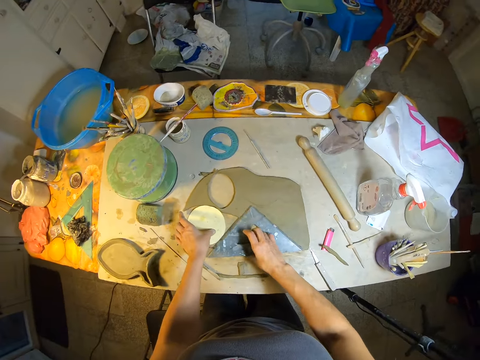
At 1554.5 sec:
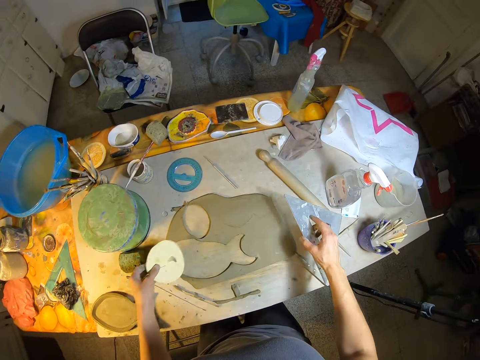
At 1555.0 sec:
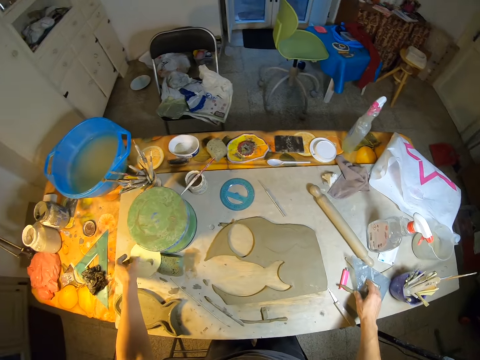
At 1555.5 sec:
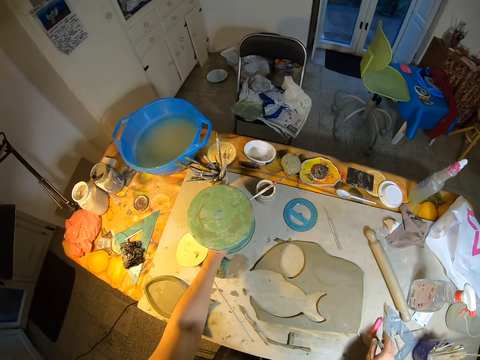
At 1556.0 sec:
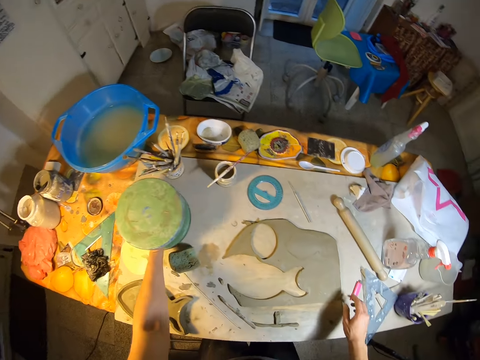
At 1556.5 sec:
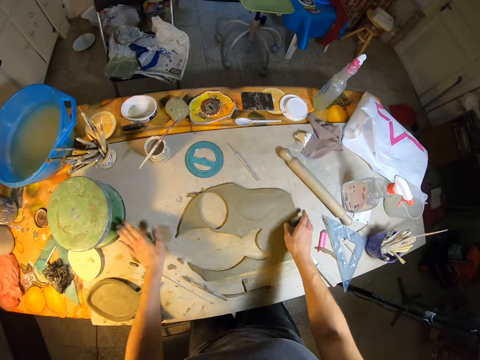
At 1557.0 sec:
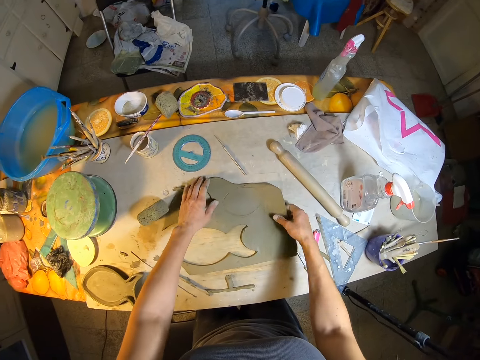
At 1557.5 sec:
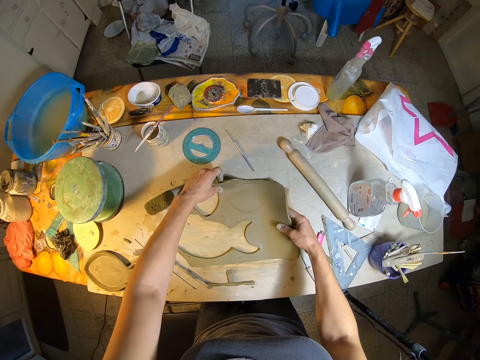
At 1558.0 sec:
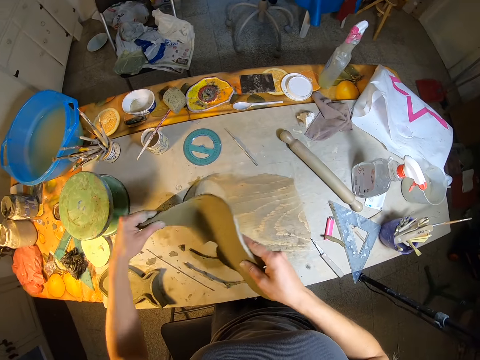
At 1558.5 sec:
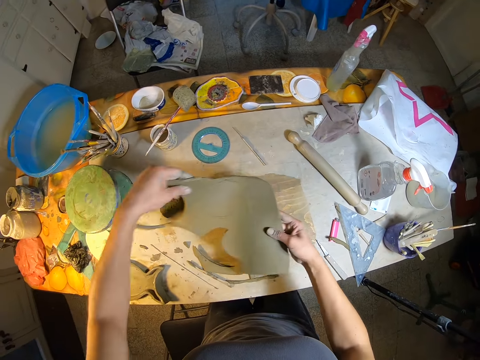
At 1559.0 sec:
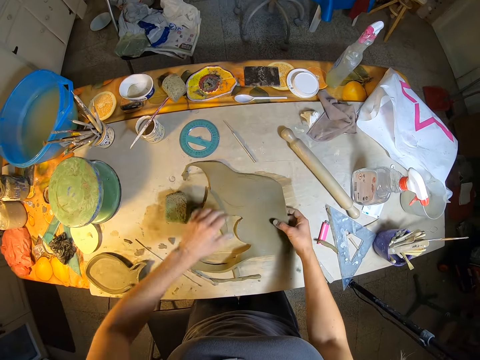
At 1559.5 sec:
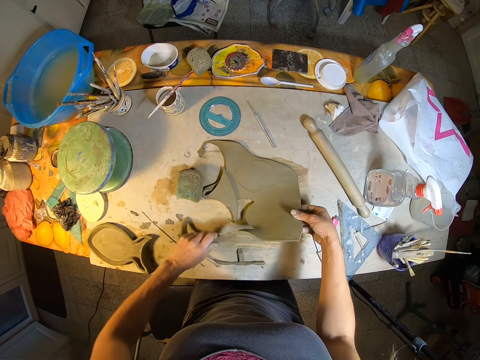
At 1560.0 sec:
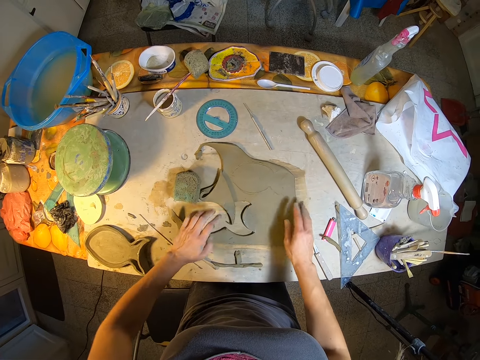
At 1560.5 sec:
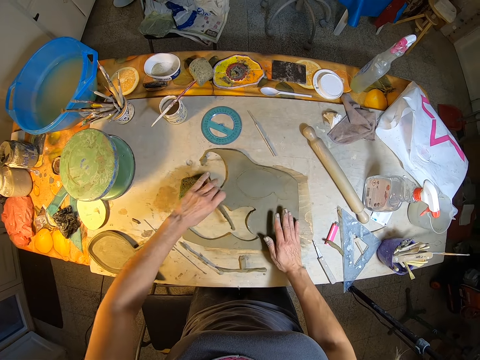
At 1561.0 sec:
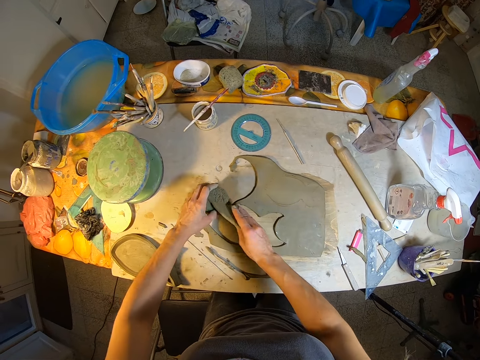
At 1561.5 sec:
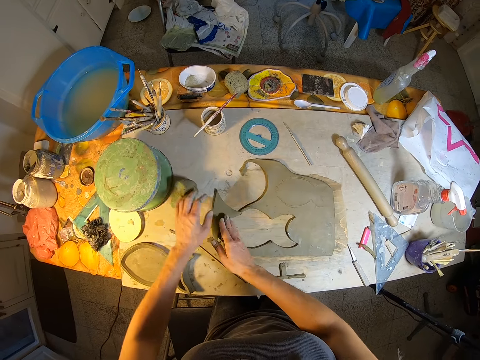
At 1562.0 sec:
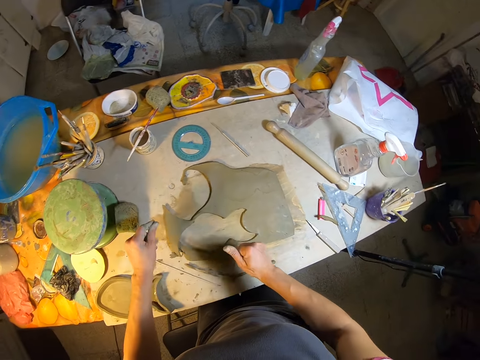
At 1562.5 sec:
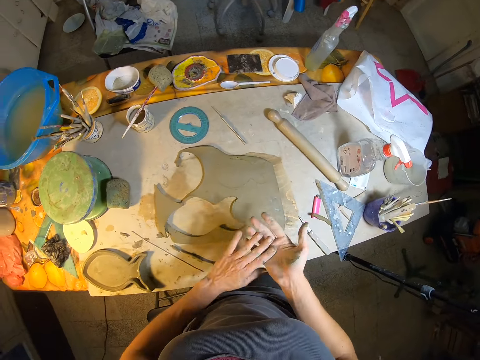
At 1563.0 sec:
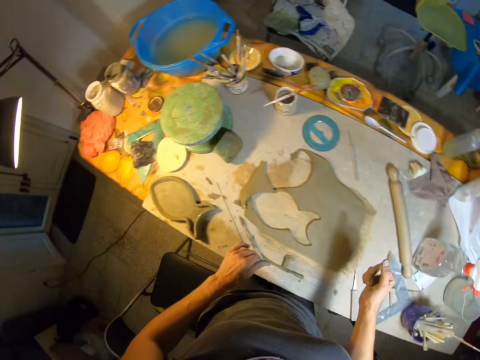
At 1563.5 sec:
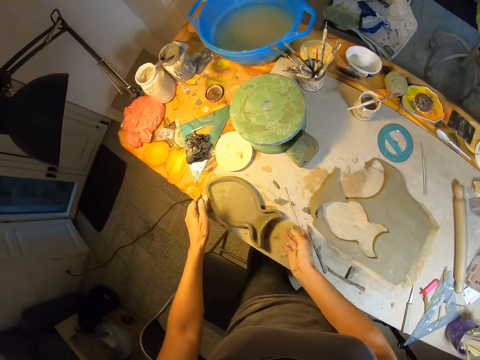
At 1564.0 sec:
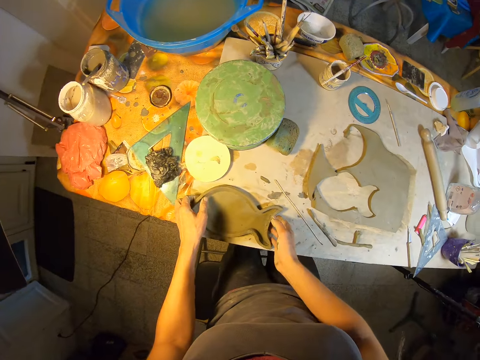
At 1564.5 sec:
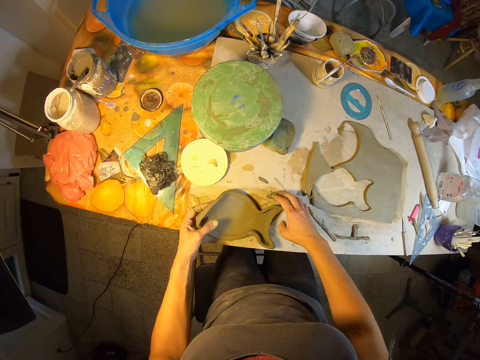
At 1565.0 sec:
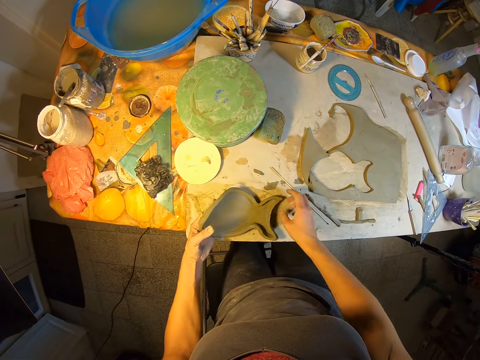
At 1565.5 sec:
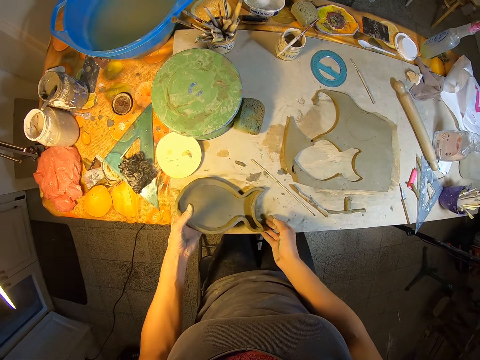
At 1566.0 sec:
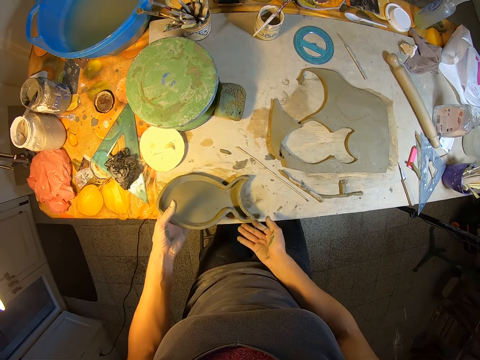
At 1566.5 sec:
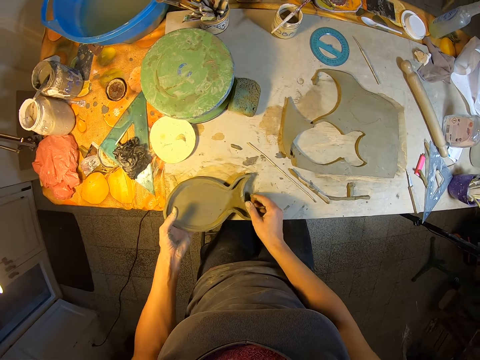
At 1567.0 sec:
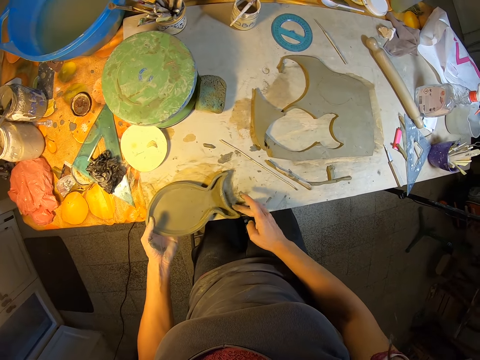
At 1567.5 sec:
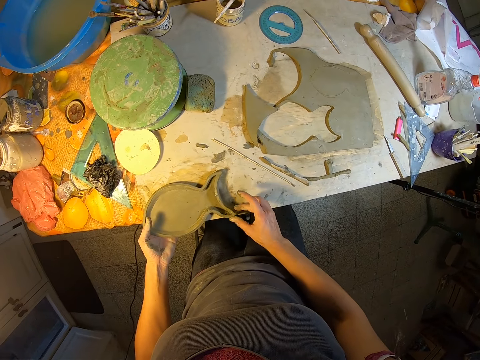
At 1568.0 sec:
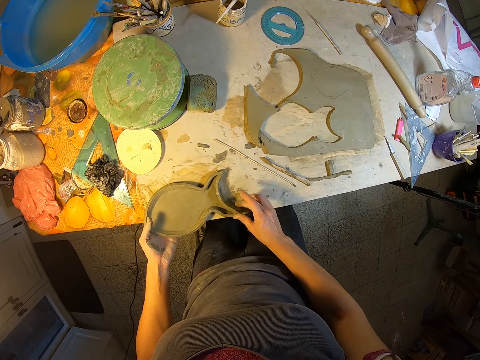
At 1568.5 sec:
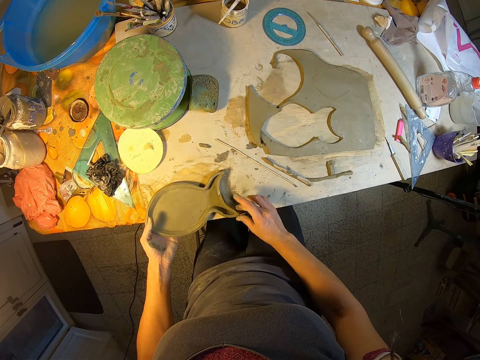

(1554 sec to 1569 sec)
The camera wearer picks up a ruler. He moves a round plastic and a triangular steel across the table with his hands. He picks up a paper, places down the paper and places down the ruler. He moves a stool-like metal with his left hand. He holds a green dumbbell with his left hand. He adjusts a chunk of clay with his hands. He raises the clay from the table. He drops down the clay. He aligns the clay on the table with his hands. He pushes a sponge aside. He dusts off his hands. He lifts the fish-like clay from the table with his hands. He adjusts the edge of the fish-like clay with his right hand. He wipes the clay with his right hand.

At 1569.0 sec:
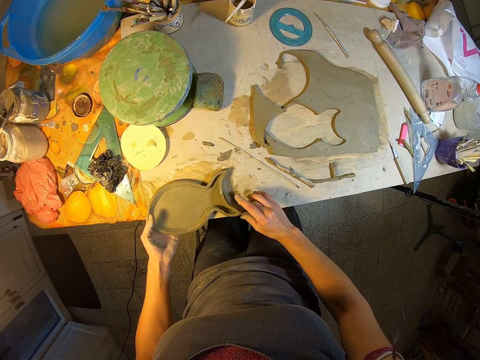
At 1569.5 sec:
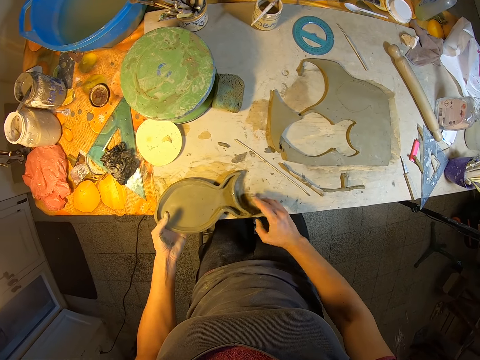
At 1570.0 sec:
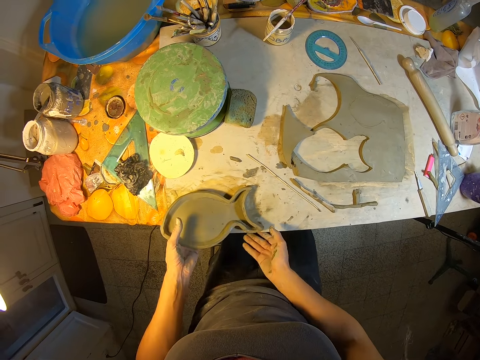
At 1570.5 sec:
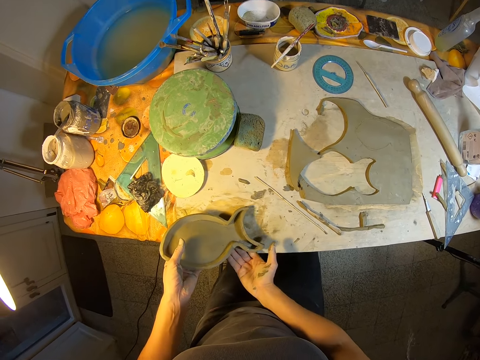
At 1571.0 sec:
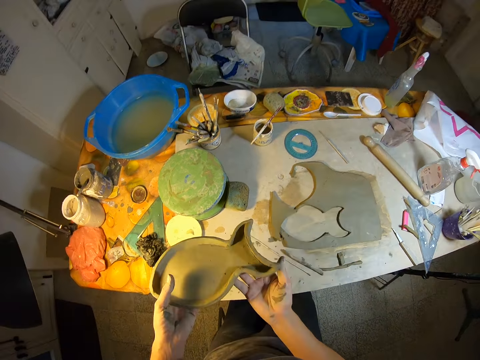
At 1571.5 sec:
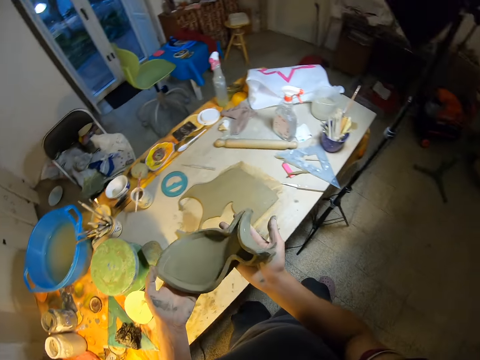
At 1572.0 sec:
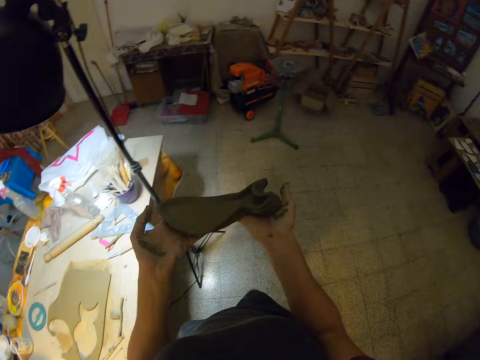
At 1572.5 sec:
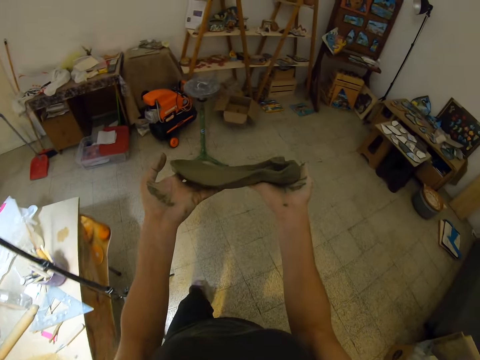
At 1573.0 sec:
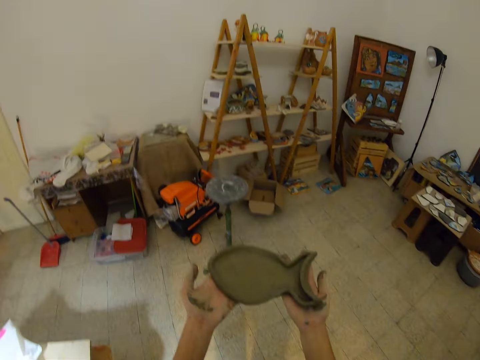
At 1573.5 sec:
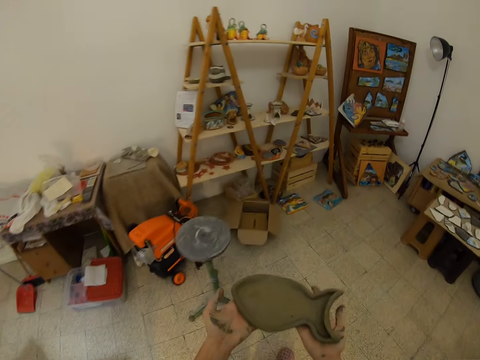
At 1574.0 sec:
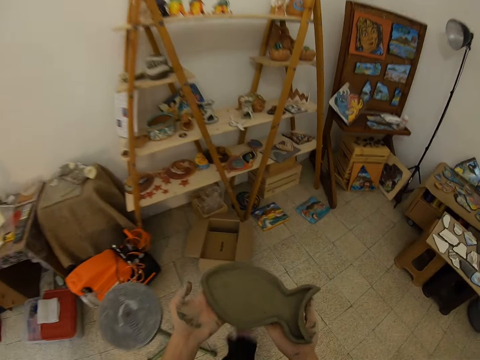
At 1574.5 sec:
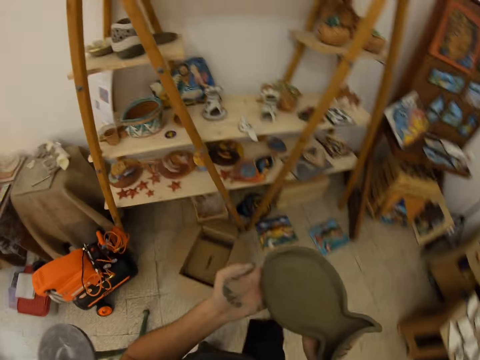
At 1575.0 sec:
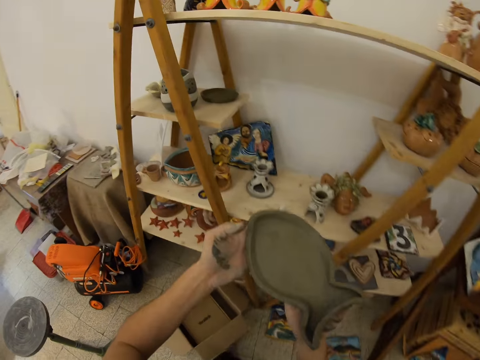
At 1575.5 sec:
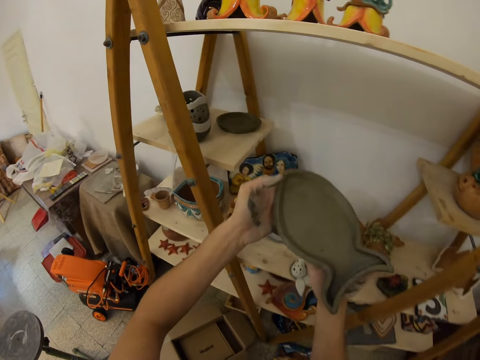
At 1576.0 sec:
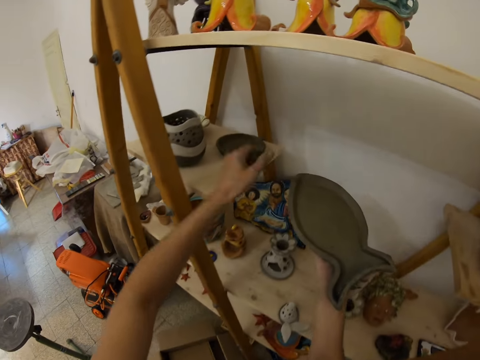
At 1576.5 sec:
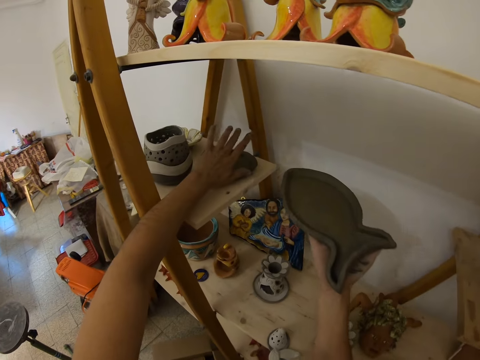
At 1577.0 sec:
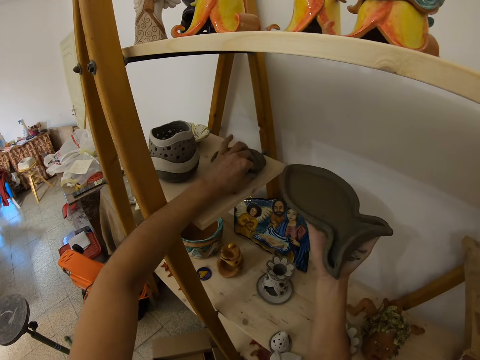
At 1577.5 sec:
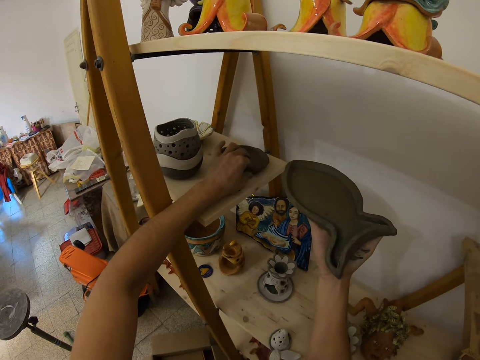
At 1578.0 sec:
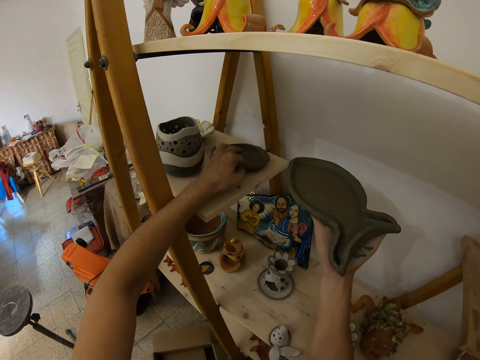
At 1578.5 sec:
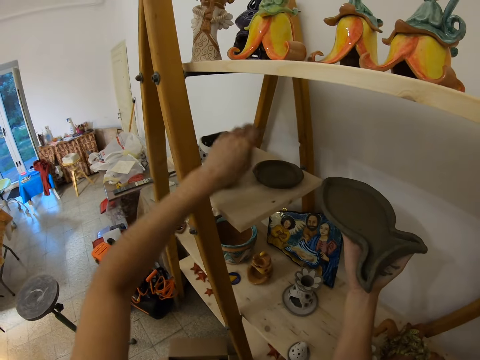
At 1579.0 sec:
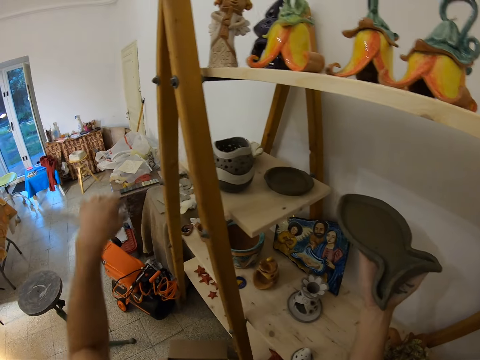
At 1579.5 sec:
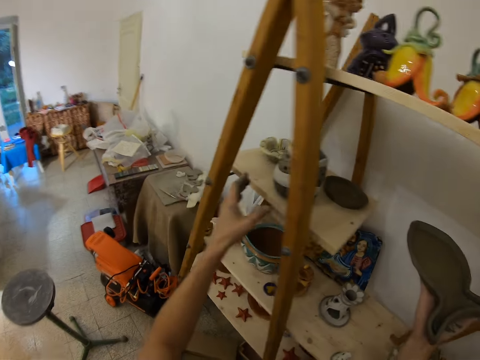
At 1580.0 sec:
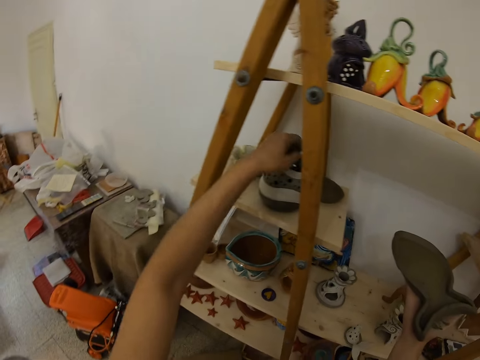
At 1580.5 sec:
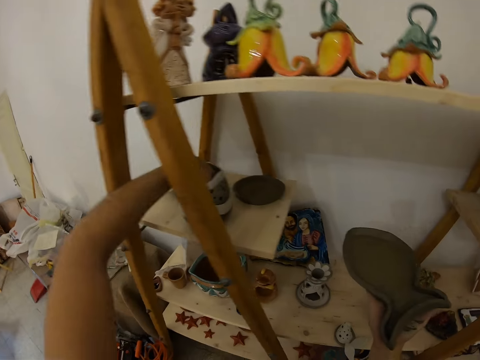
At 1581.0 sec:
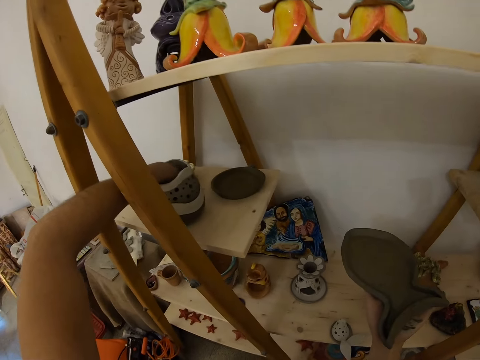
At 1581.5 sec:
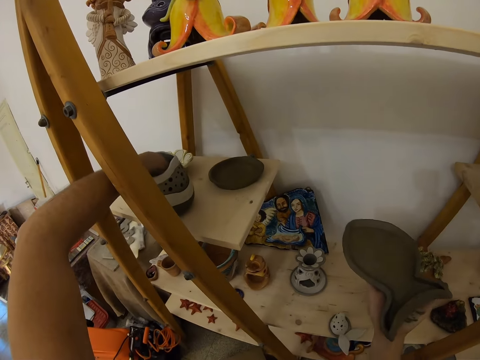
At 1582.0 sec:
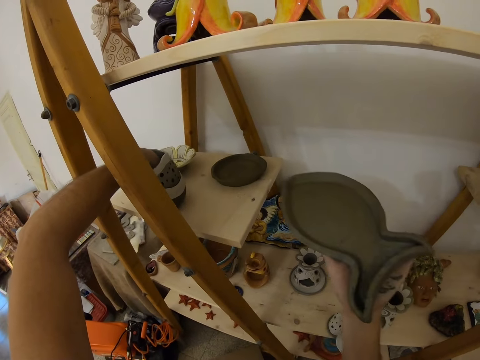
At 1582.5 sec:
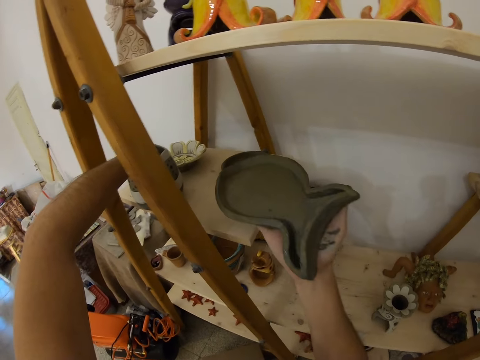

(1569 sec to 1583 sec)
The camera wearer lifts the fish-like clay from the table with both hands. He walks towards a wooden rack in the room. He removes dirt from a sculpted cup tray on the wooden rack with his left hand. He aligns clay with his left hand. He dips his left hand into a sculpted cup. He repositions the sculpted cup with his left hand.
